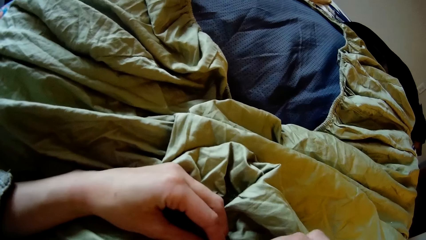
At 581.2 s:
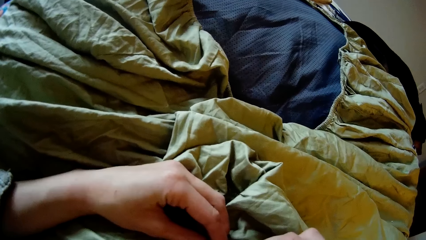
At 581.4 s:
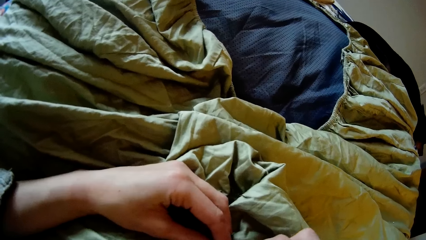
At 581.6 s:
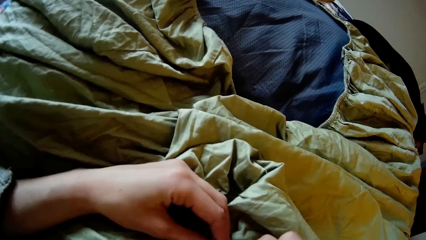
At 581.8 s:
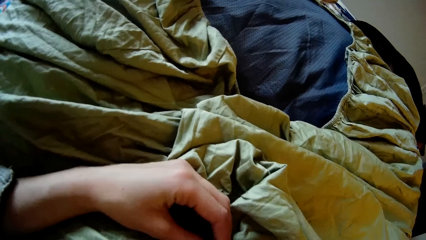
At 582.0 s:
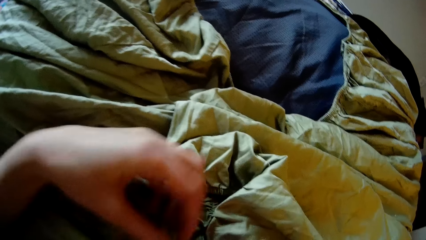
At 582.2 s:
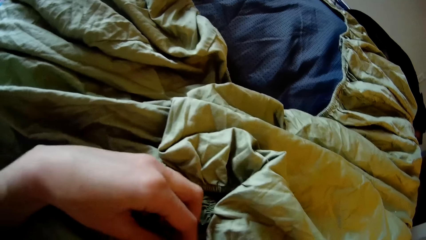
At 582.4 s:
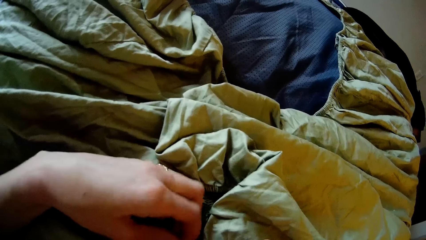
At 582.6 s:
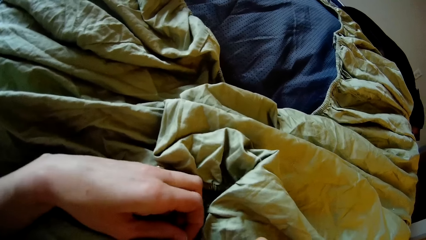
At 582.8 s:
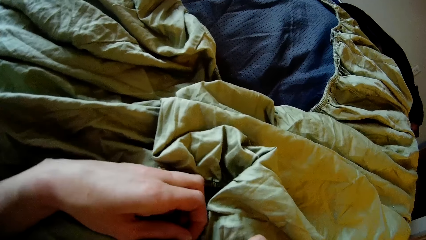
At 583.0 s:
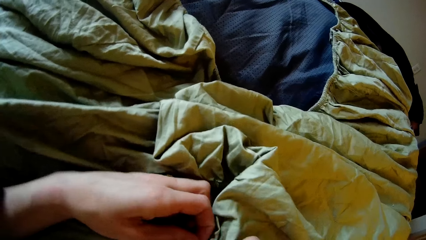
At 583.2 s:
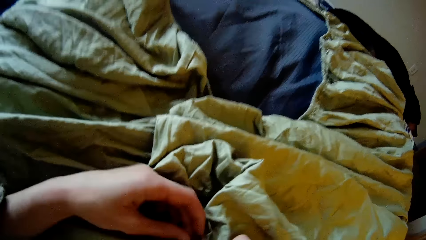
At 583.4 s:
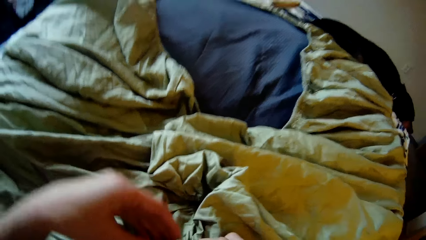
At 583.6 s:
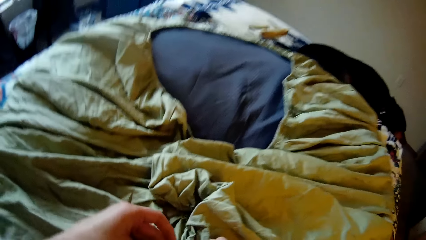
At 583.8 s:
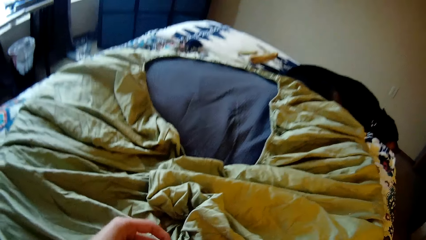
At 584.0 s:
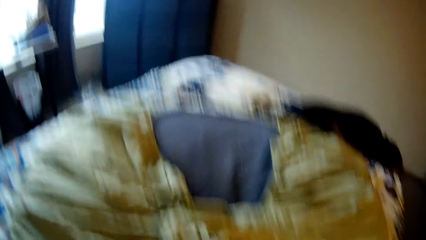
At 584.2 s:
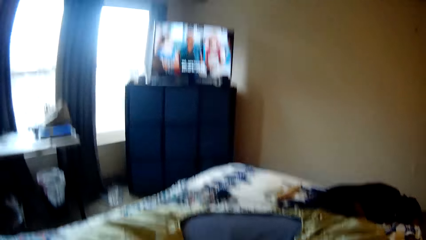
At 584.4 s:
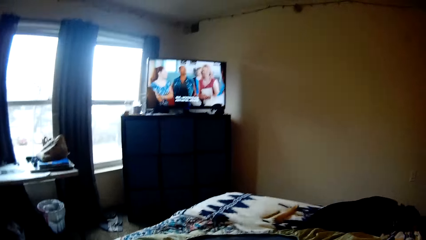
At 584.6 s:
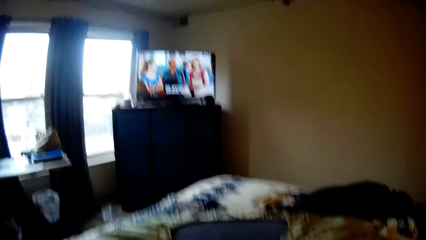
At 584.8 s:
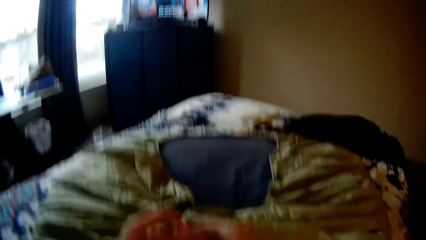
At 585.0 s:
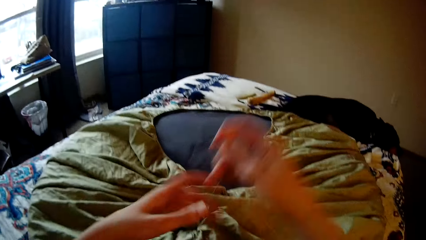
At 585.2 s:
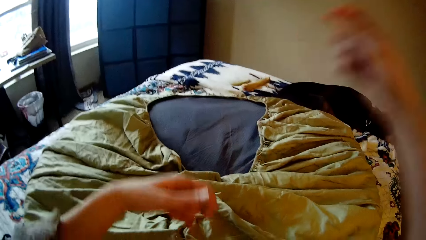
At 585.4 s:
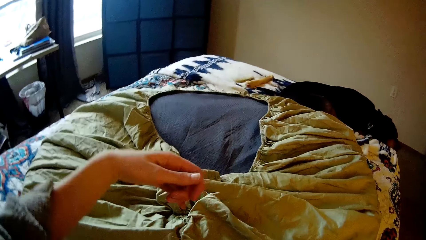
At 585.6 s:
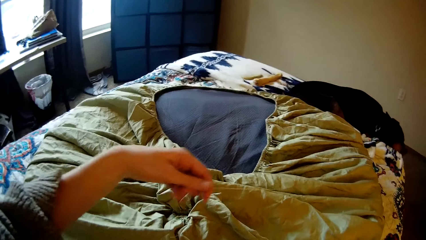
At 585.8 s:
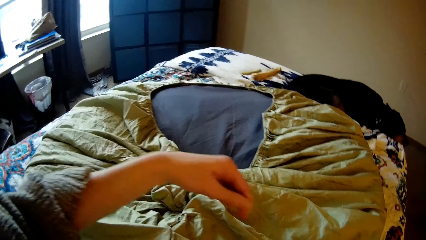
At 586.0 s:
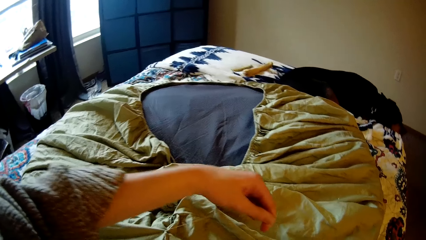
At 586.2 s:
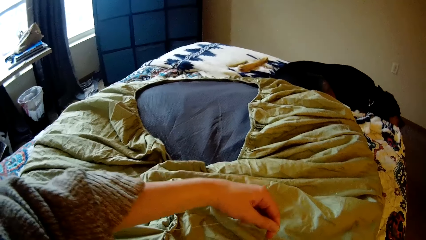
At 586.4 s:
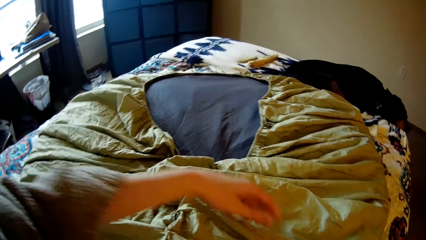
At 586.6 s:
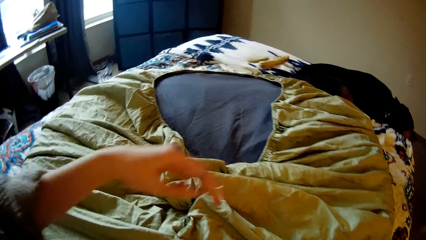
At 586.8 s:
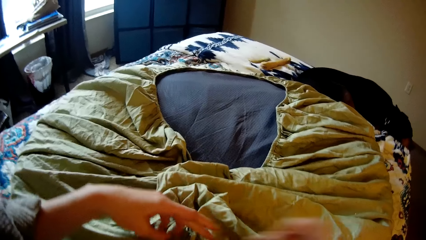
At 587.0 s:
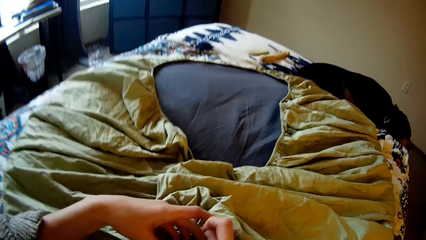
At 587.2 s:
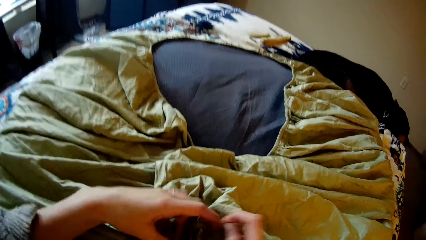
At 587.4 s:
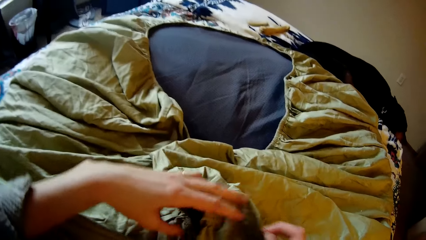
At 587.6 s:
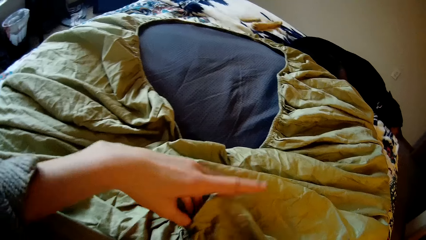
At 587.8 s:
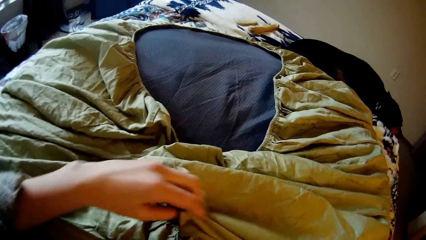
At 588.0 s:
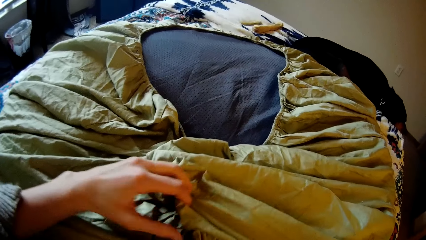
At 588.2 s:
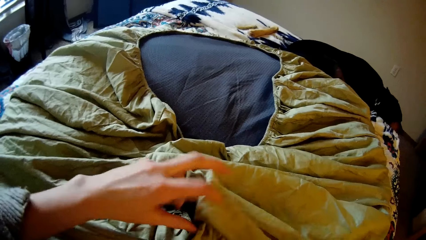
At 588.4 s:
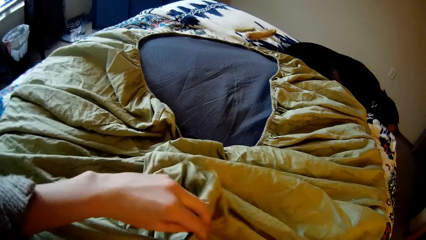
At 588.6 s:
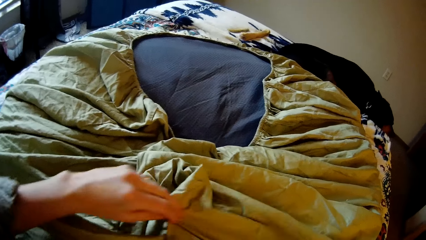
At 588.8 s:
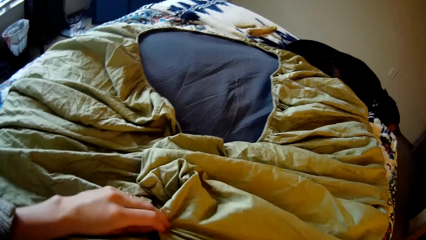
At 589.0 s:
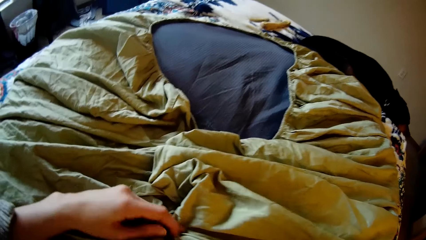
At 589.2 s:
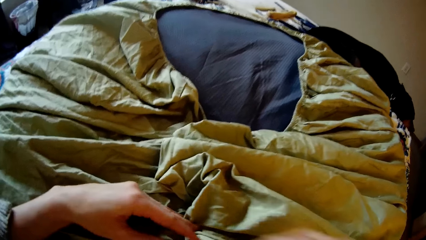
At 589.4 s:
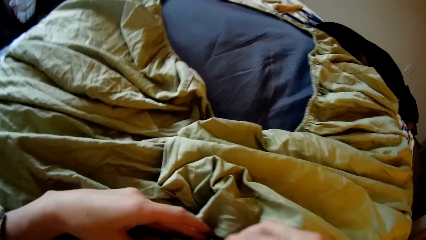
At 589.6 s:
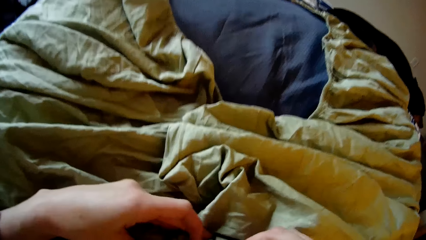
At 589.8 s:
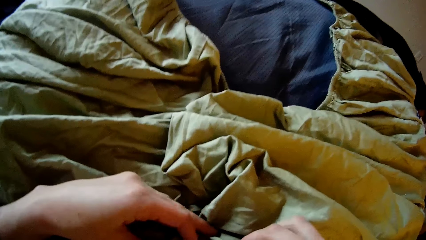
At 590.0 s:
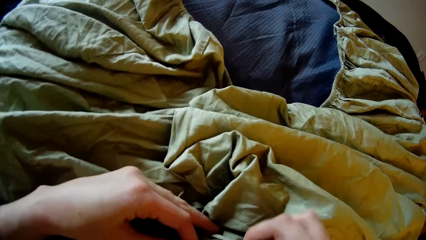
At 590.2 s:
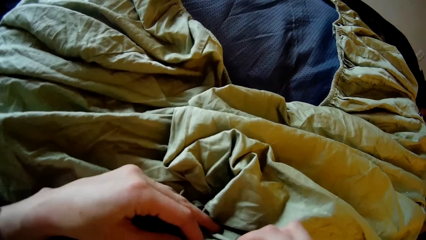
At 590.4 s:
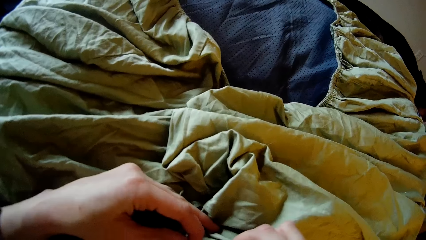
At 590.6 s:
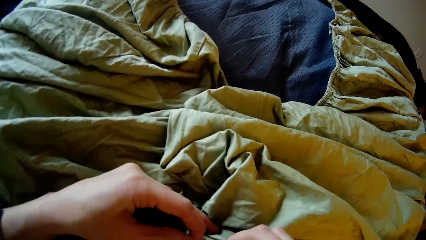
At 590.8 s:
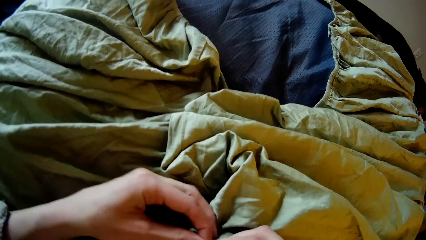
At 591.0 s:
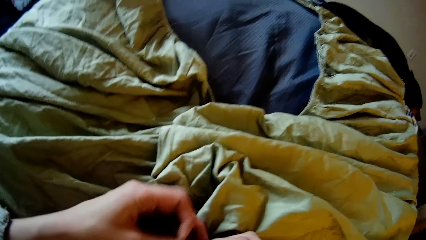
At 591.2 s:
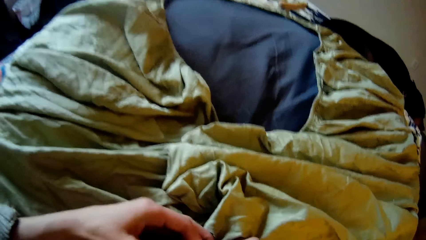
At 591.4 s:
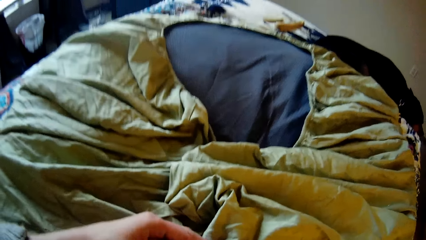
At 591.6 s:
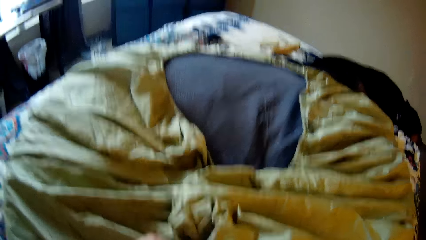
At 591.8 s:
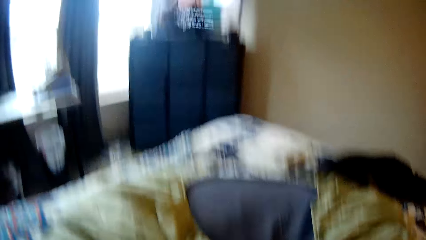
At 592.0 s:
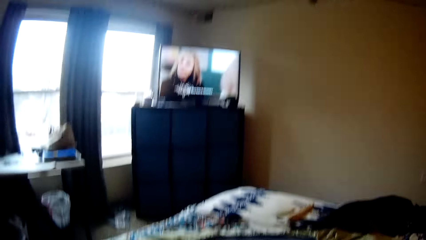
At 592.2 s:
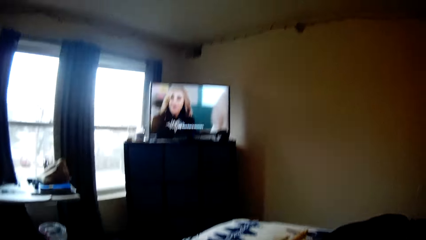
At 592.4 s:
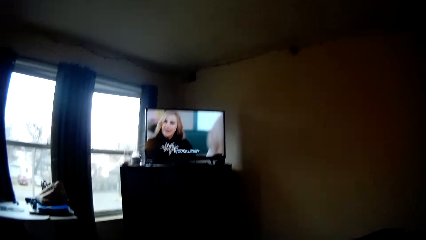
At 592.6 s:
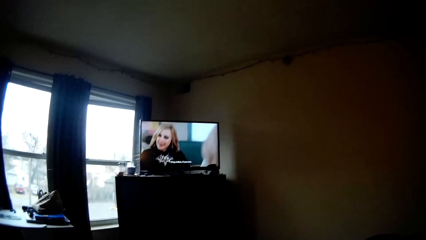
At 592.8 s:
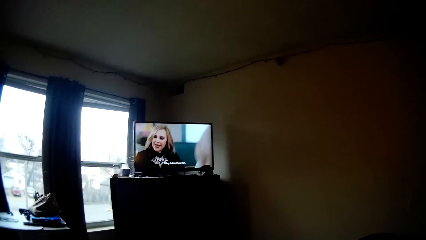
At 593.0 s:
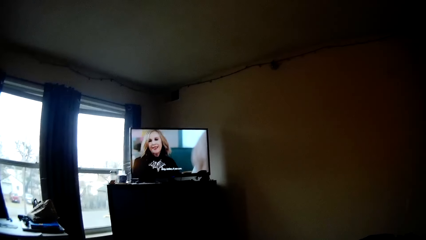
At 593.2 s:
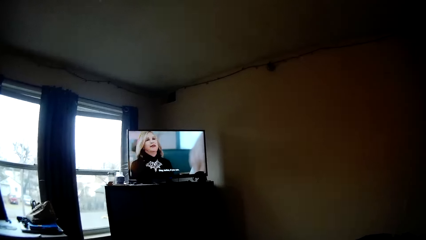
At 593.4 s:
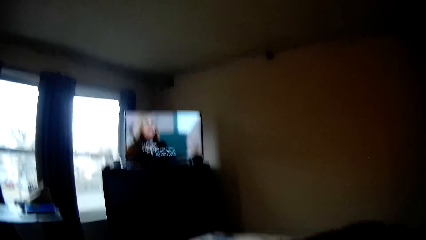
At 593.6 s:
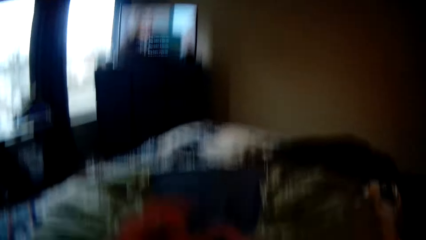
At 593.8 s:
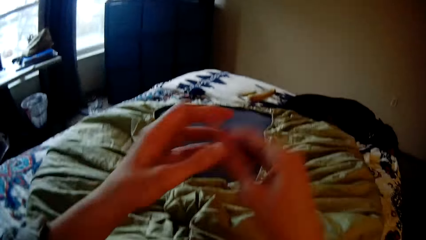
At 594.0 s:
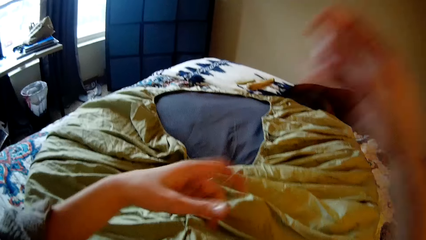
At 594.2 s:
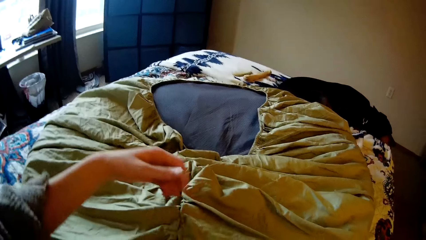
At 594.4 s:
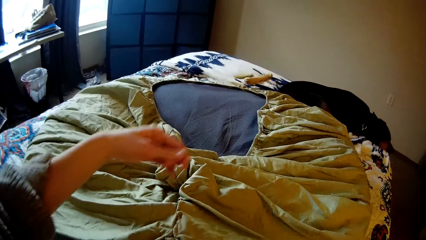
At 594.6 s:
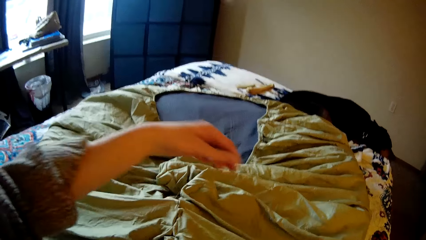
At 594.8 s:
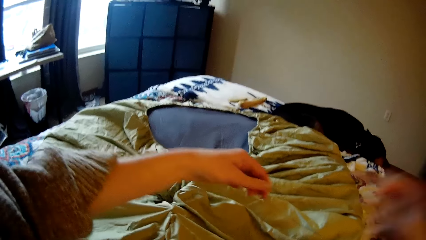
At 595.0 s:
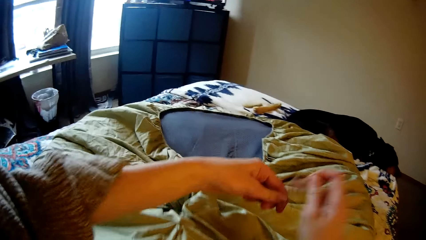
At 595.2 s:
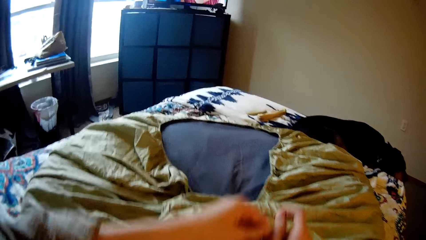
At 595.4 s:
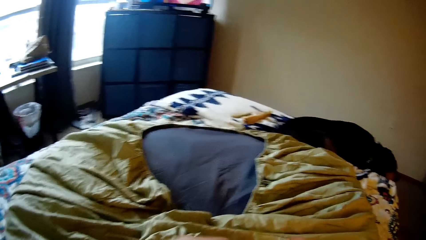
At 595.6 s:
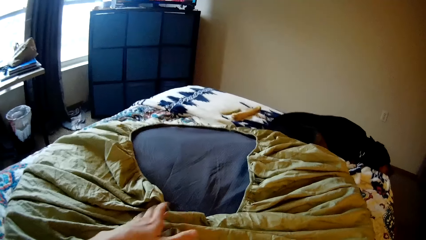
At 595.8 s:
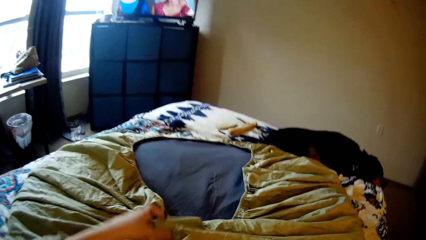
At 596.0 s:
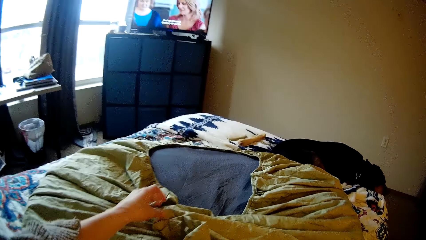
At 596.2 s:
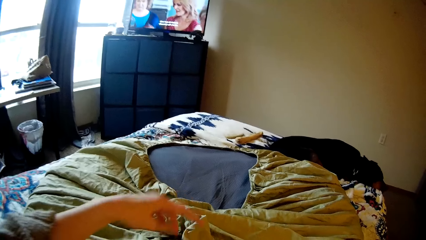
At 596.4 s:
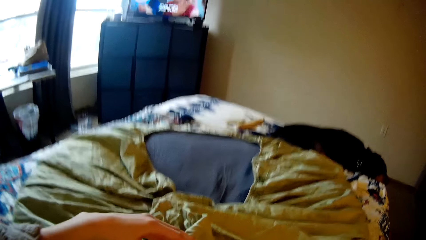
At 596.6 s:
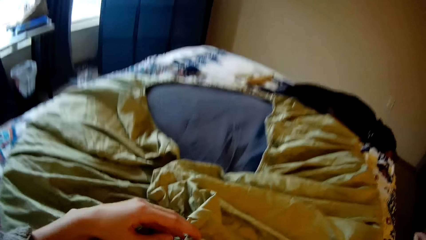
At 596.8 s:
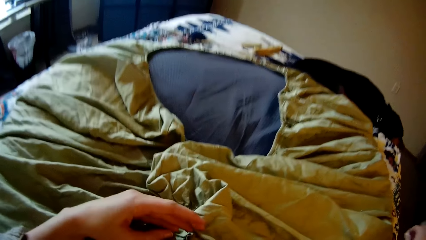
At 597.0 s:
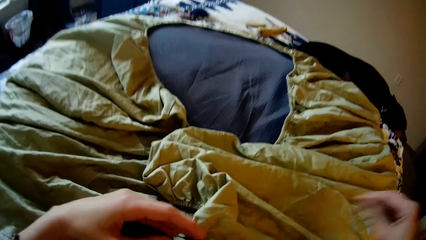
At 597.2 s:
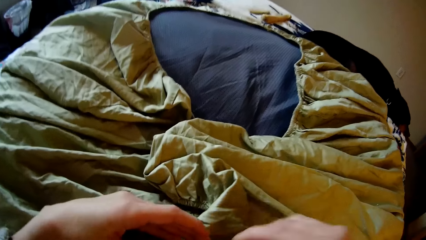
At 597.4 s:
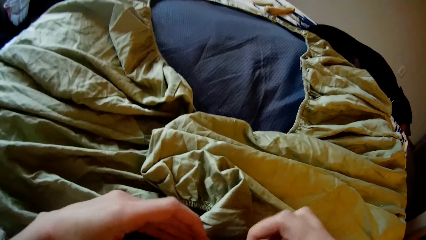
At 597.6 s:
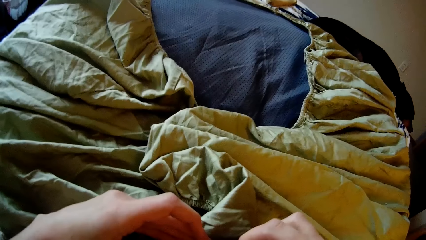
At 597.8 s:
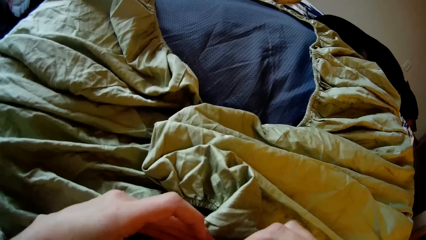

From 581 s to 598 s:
The camera wearer sews the bedsheet with a needle. She looks up at the television. She sews the bean bag with the needle and thread in her right hand. She stretches the thread. She pulls the bedsheet. She sews the bedsheet with the needle. She looks up at the television. She stretches the thread. She adjusts the bean bag cloth with her left hand.
